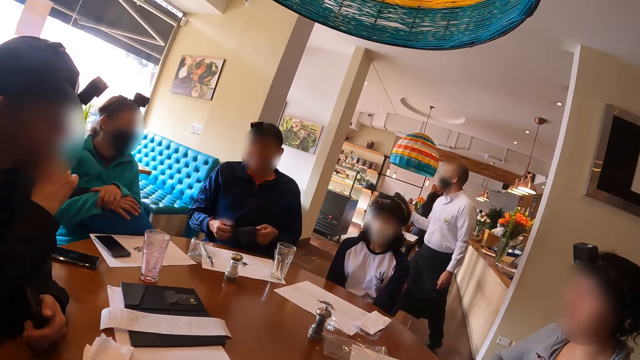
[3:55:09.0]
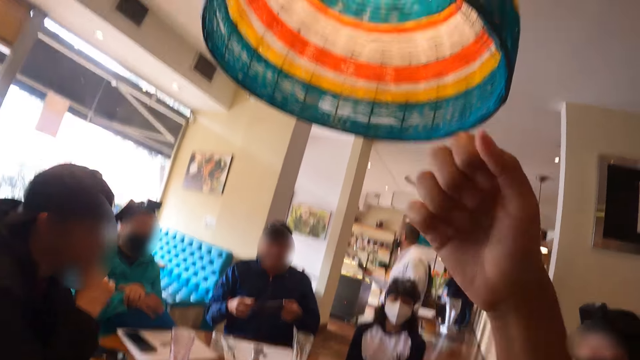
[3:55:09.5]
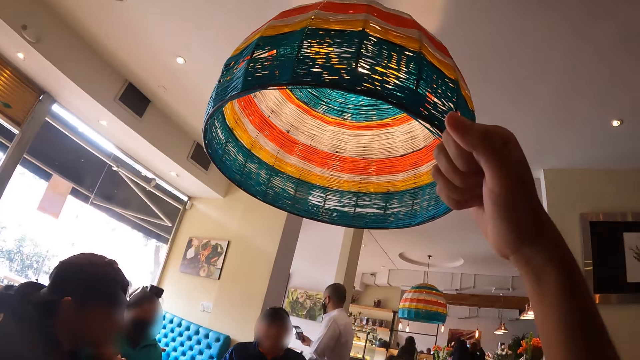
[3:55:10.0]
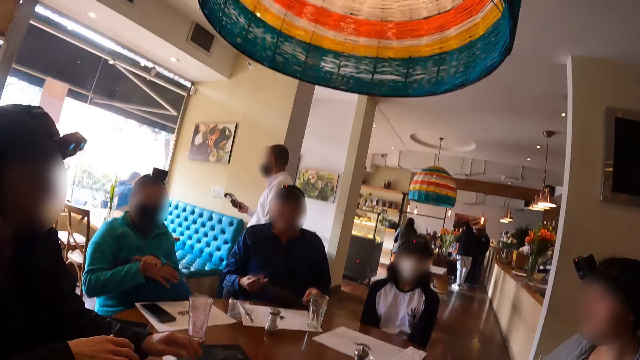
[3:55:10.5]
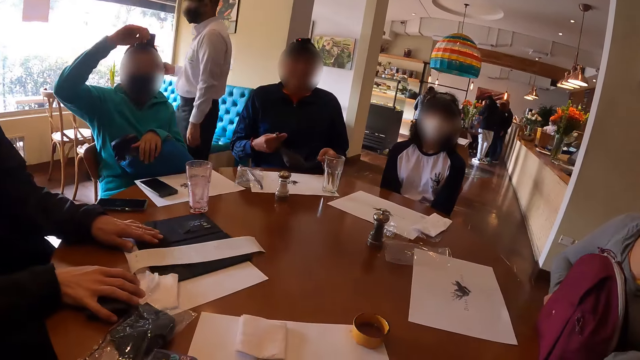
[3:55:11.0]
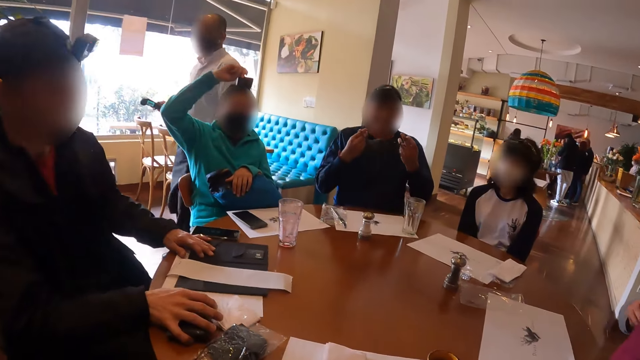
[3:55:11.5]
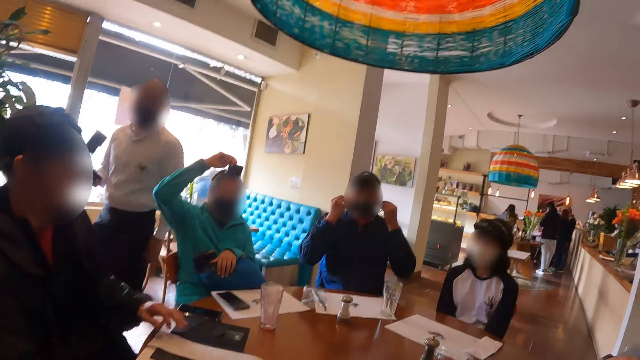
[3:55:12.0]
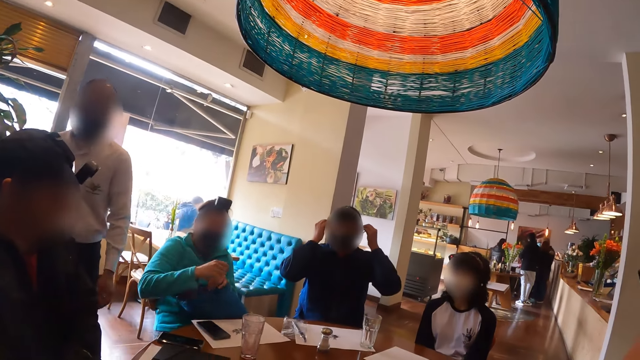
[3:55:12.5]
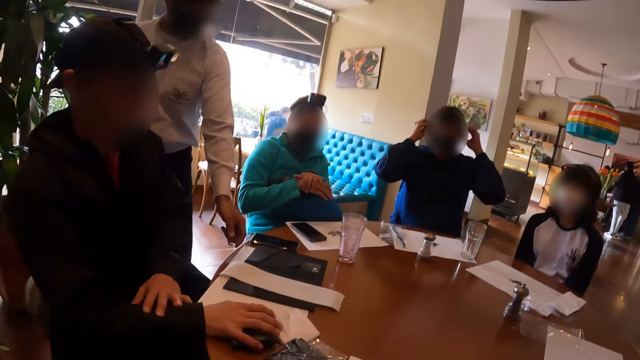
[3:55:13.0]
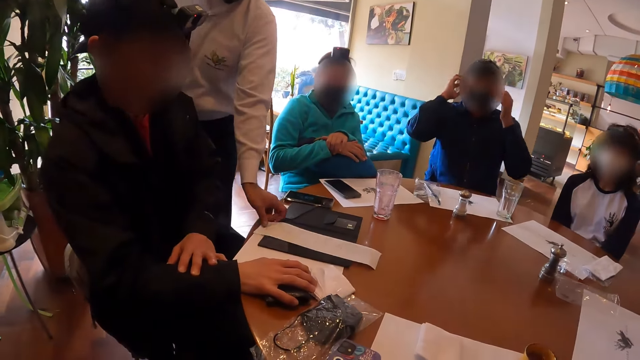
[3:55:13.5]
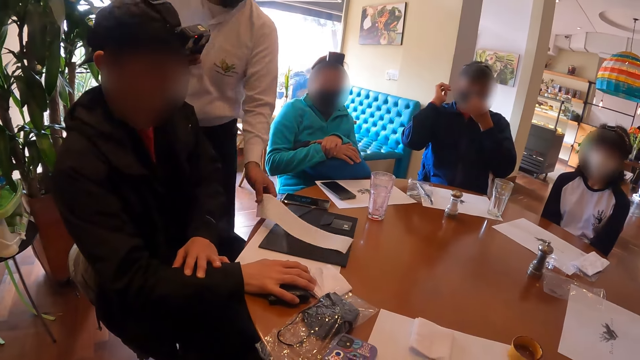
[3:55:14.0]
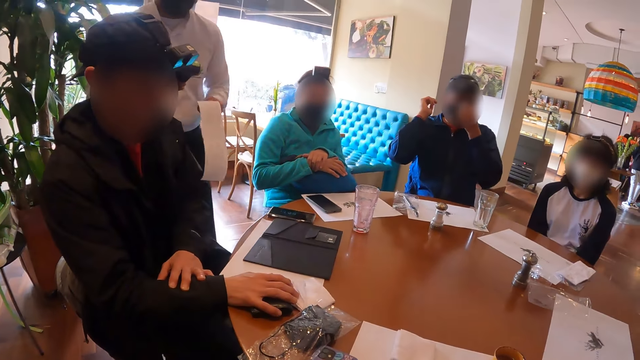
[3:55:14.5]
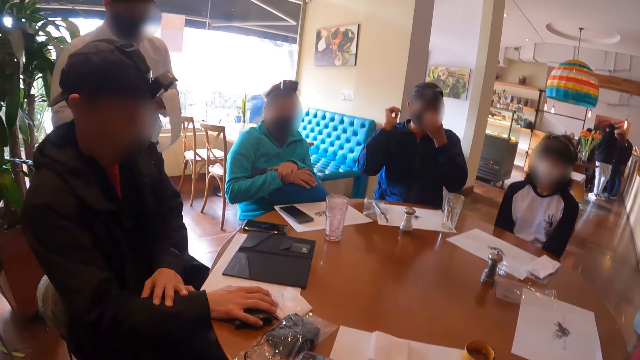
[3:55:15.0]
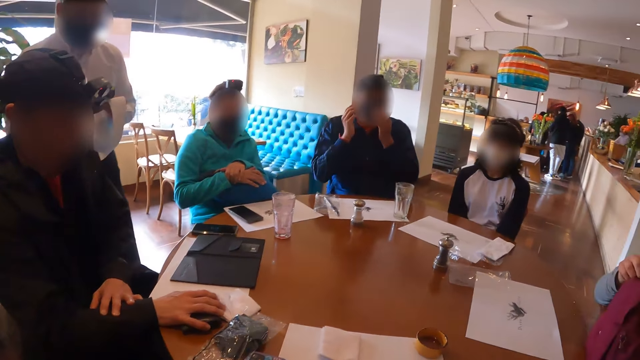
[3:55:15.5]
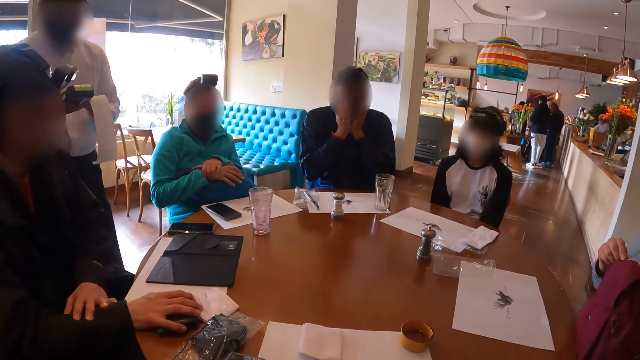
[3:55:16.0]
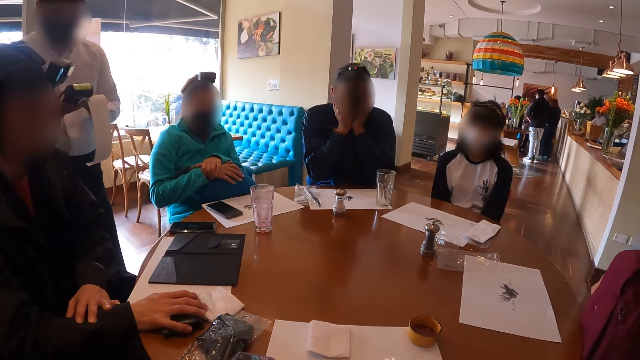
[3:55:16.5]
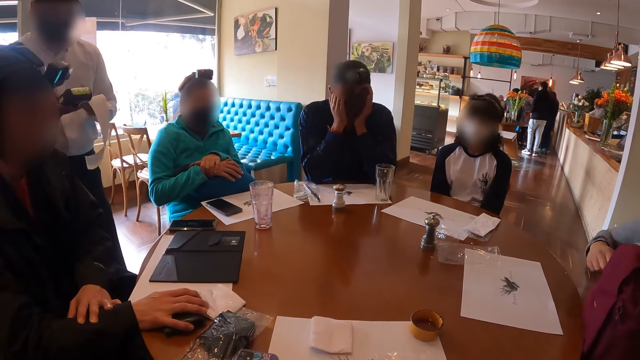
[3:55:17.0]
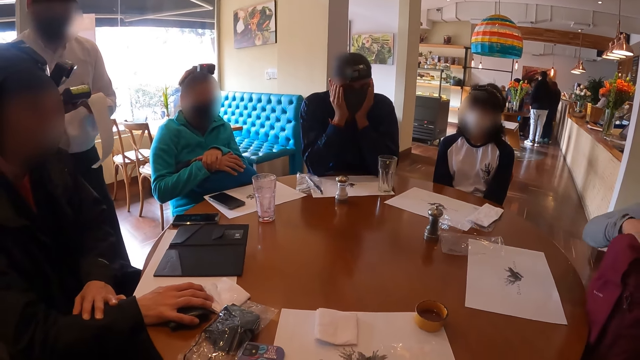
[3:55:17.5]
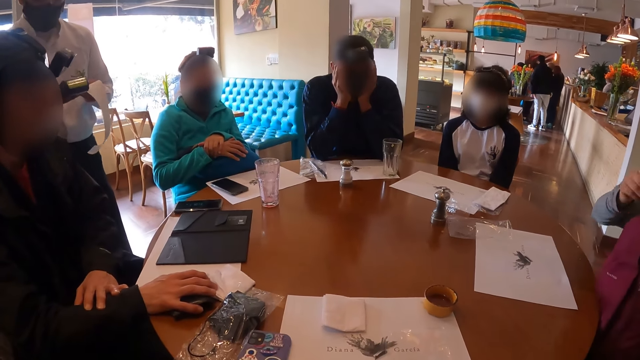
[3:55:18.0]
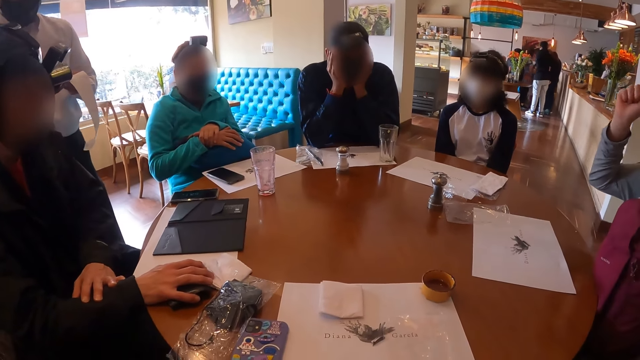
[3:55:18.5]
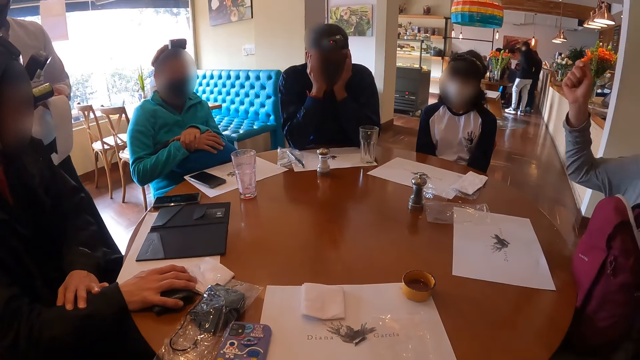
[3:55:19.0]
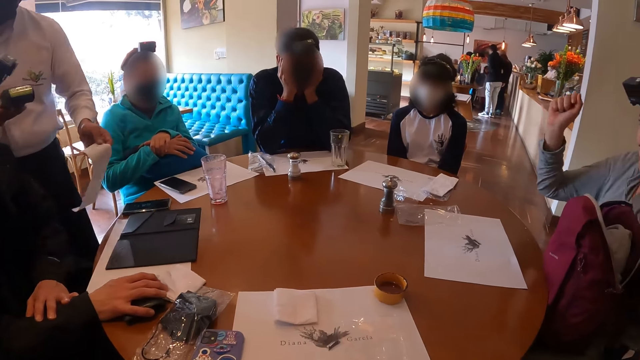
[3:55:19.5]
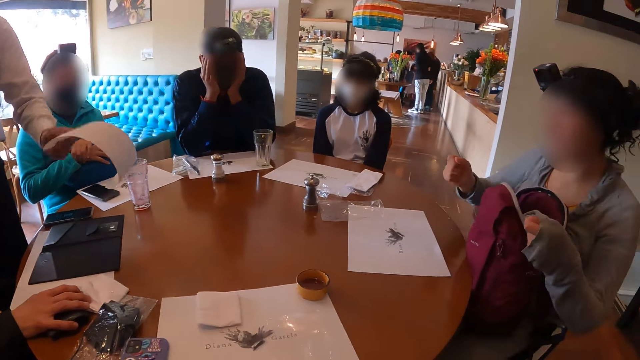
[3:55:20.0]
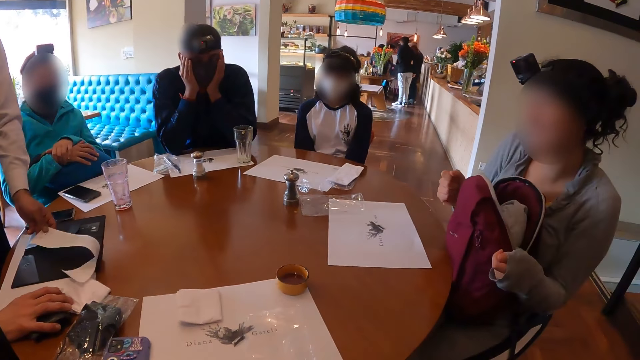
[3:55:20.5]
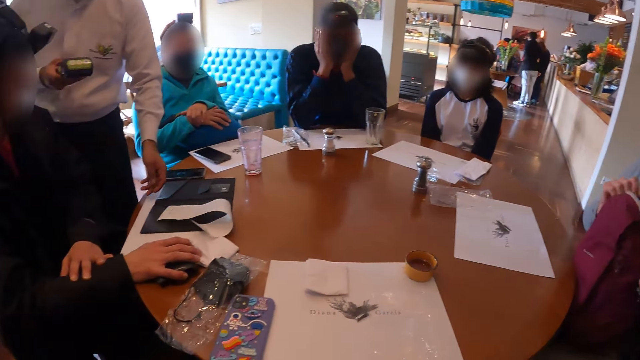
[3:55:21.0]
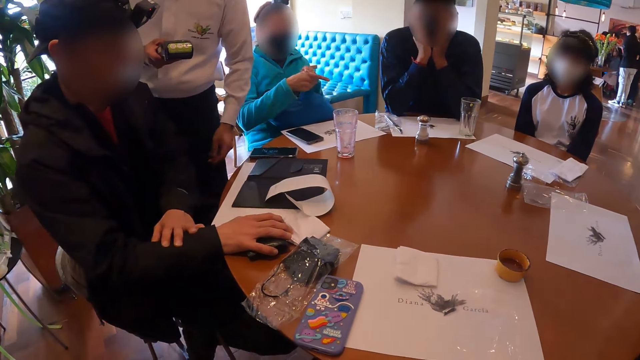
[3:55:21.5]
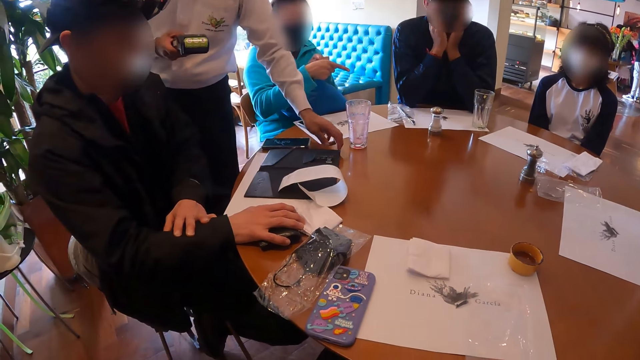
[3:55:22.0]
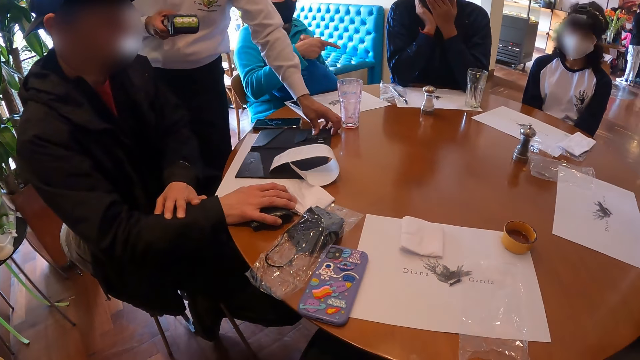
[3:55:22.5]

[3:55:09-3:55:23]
The camera wearer raises up his right fist. A man moves the bill book on the table with his right hand towards himself. A woman raises up her right hand. Another man holds a menu. Another man wears the face mask in his hands on his face. Another man walks towards the first man with a POS machine in his right hand. The first man holds the wallet on the table with his right hand. The man with the POS machine picks up the bill paper in the bill book on the table with his left hand. Another woman opens the zip of the backpack on her lap with her hands. The other woman shakes her right hand in the air. The man with the POS machine drops the bill paper on the table with his left hand.

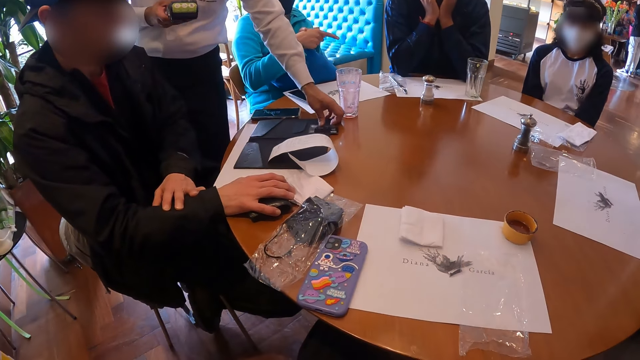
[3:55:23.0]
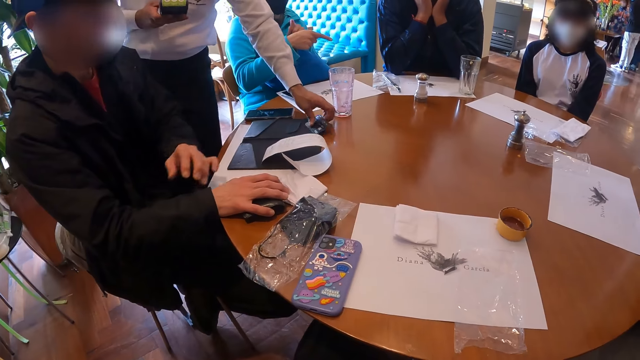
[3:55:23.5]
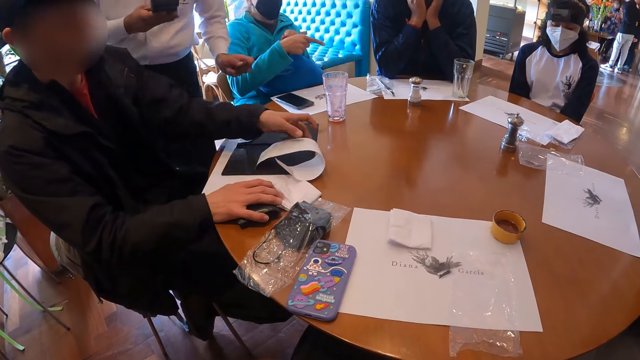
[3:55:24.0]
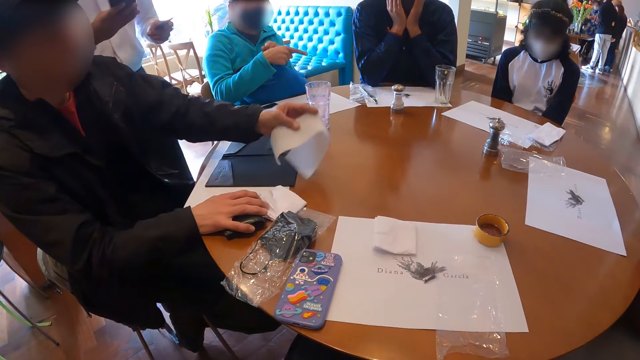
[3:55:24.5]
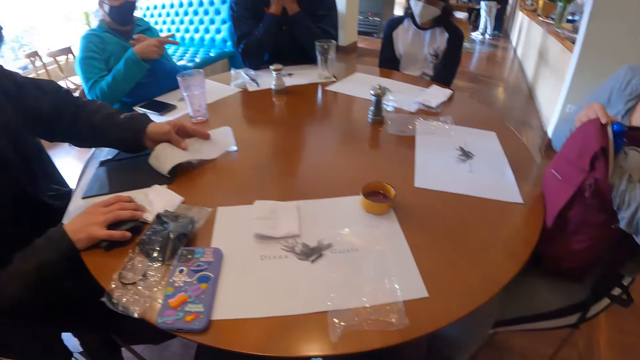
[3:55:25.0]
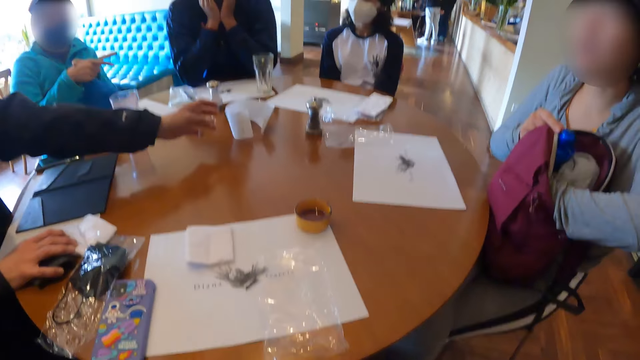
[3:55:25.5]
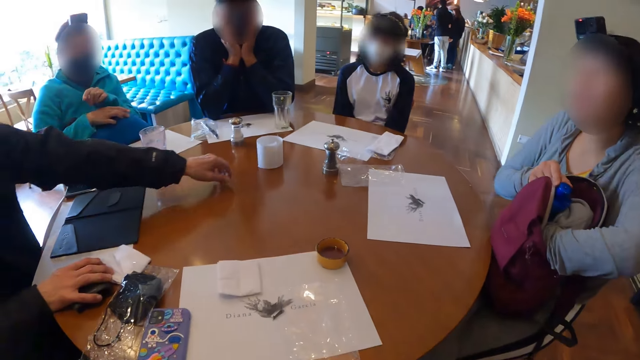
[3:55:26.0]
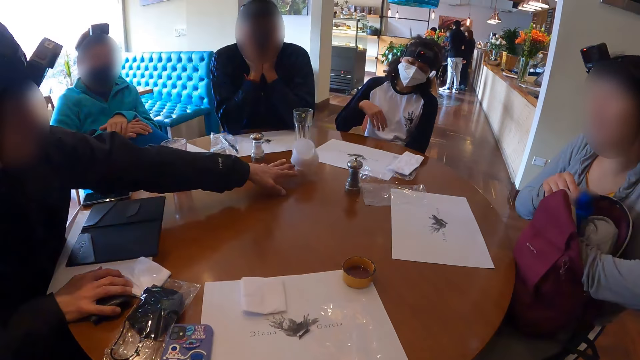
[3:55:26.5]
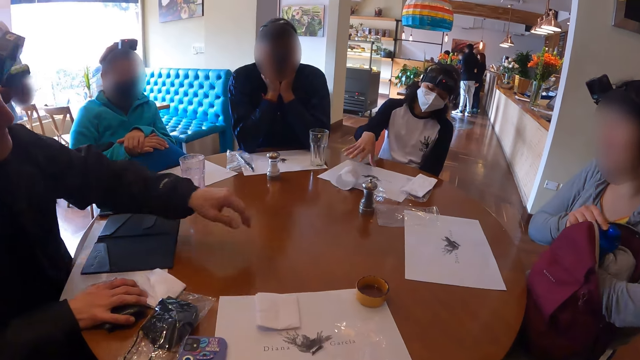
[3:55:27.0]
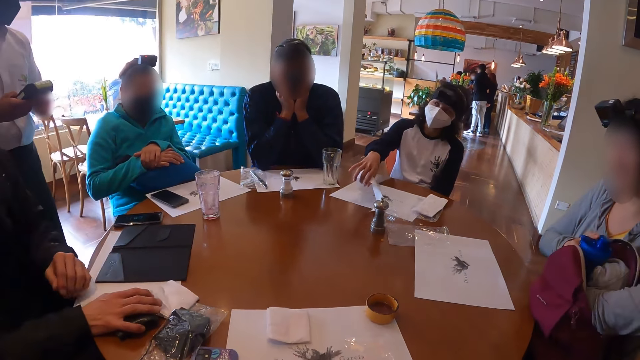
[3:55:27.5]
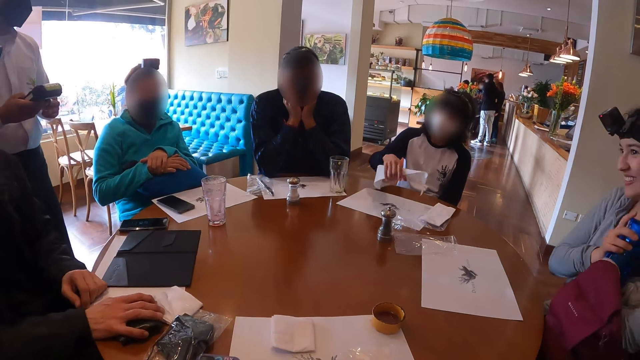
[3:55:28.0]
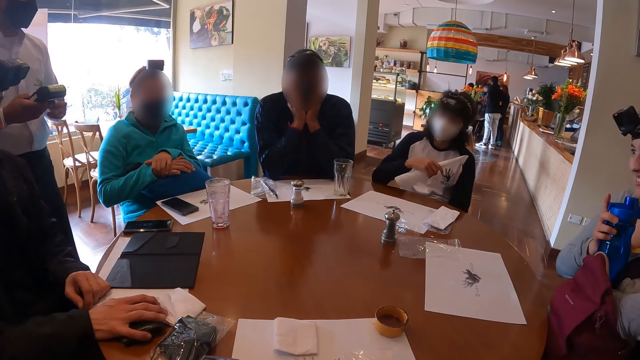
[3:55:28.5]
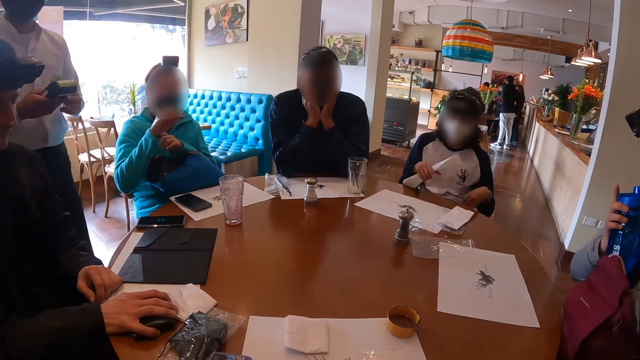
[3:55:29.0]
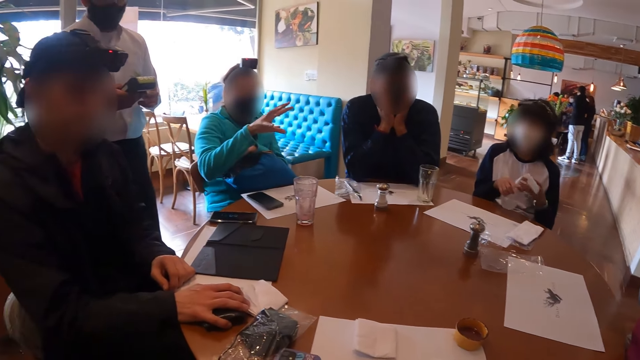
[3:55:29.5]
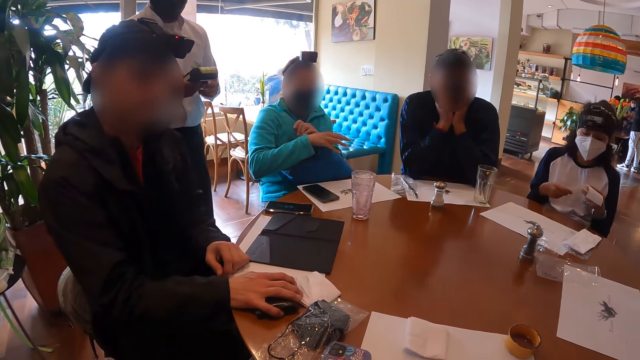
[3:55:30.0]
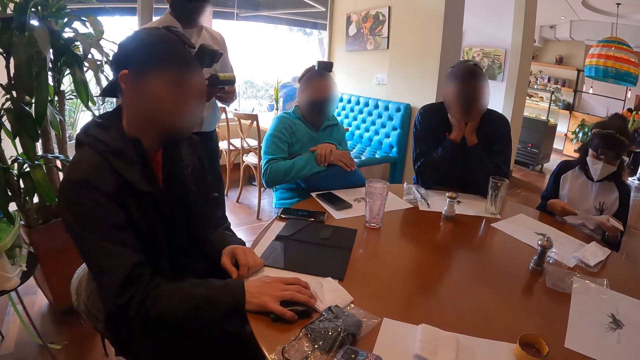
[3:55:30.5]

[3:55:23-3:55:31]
The man picks up the debit card in the bill book on the table with his left hand. The man throws the bill paper on the table with his left hand towards a woman. Another woman searches through the bag on her lap with her left hand. The first woman picks up the bill paper on the table with her right hand.
